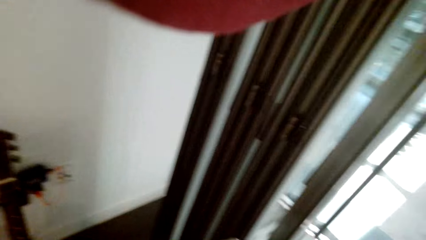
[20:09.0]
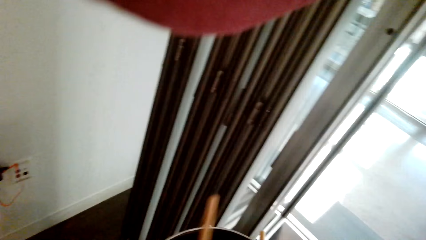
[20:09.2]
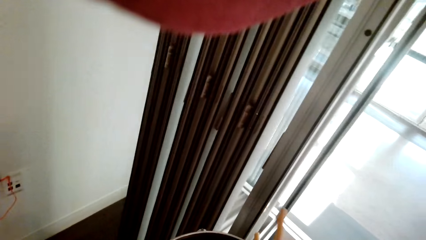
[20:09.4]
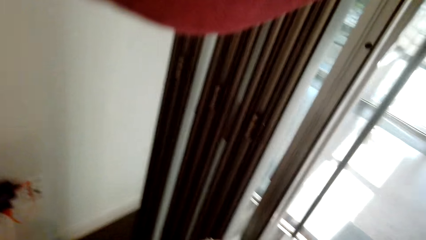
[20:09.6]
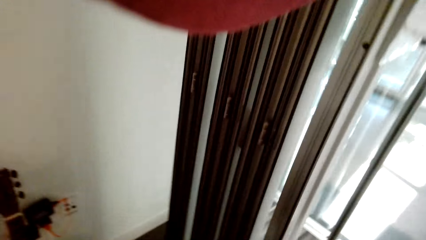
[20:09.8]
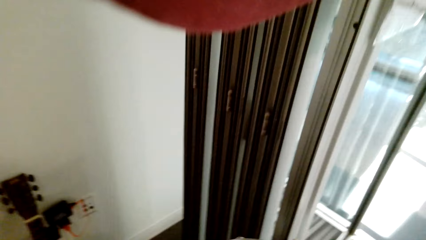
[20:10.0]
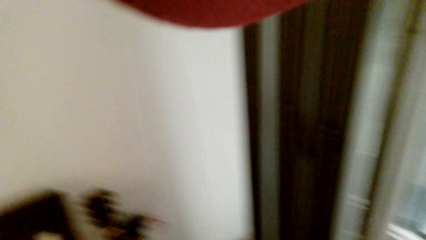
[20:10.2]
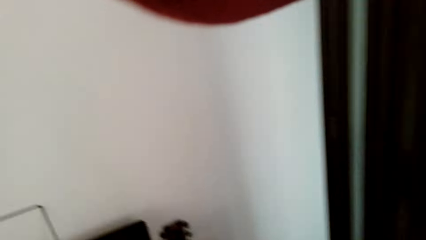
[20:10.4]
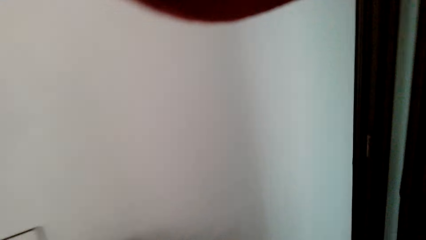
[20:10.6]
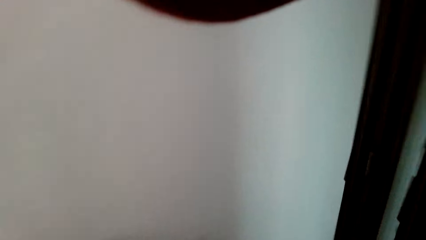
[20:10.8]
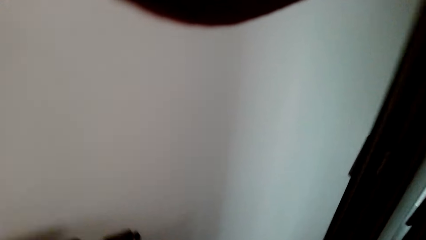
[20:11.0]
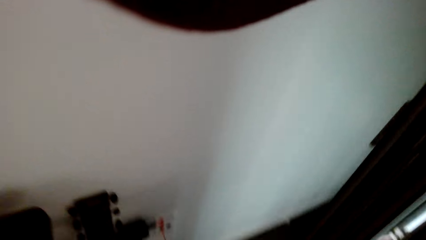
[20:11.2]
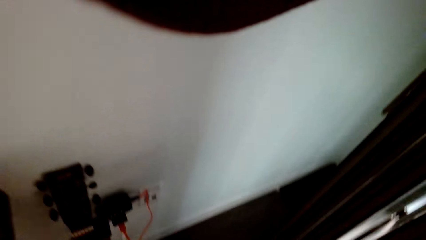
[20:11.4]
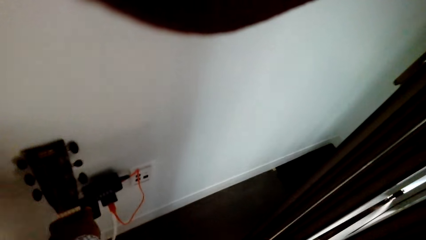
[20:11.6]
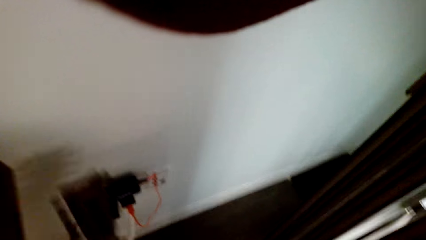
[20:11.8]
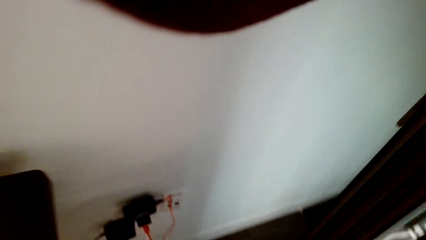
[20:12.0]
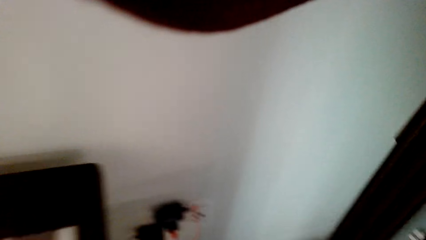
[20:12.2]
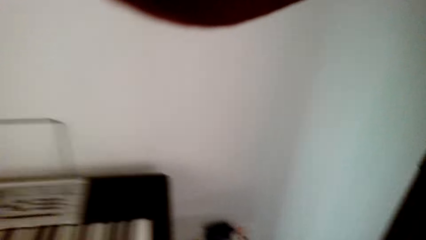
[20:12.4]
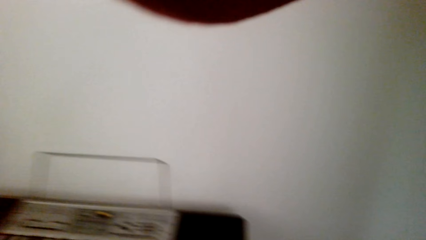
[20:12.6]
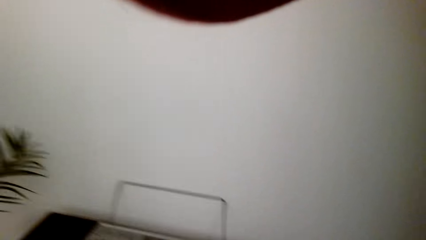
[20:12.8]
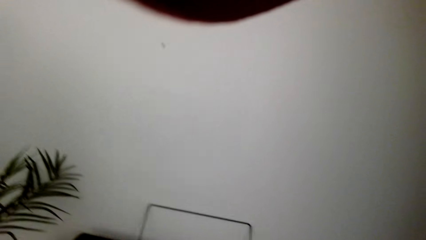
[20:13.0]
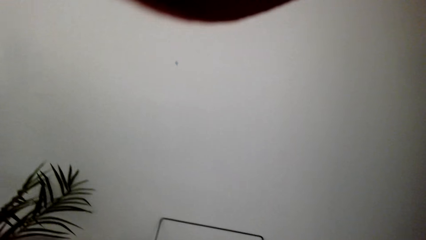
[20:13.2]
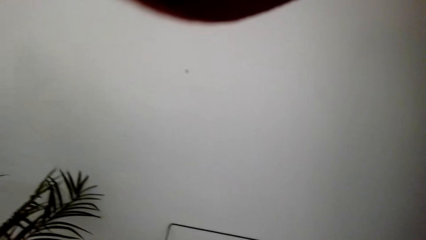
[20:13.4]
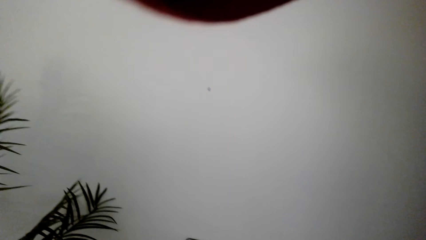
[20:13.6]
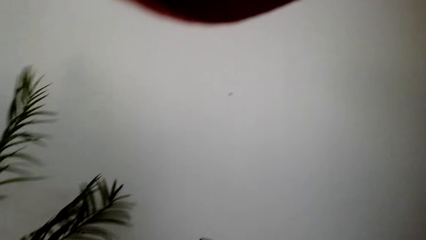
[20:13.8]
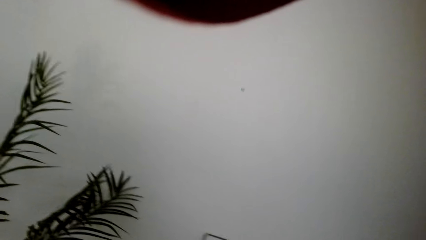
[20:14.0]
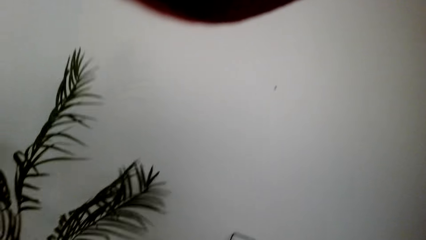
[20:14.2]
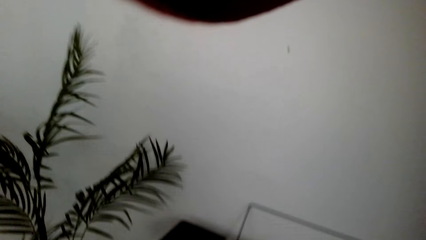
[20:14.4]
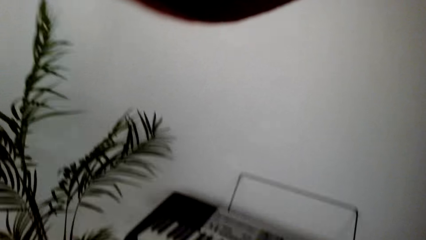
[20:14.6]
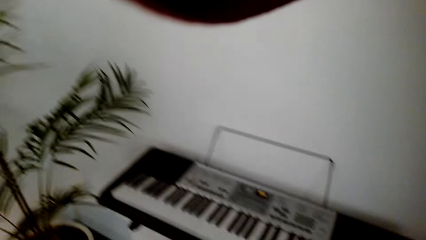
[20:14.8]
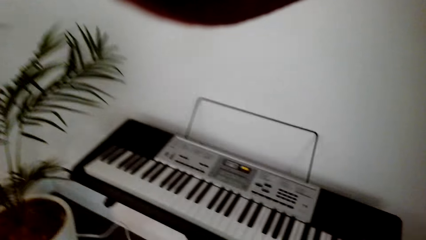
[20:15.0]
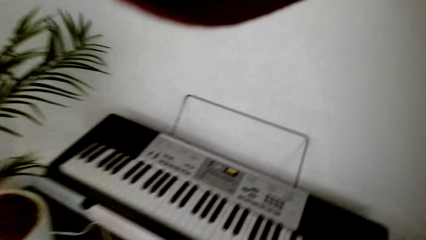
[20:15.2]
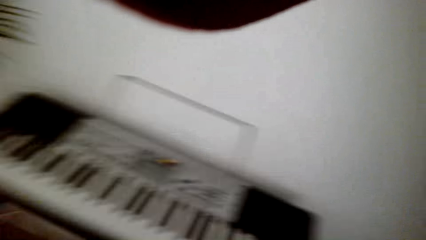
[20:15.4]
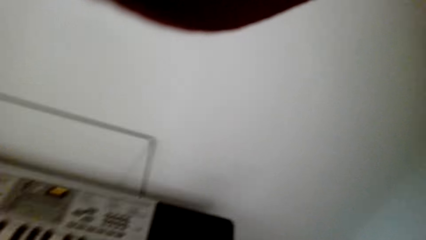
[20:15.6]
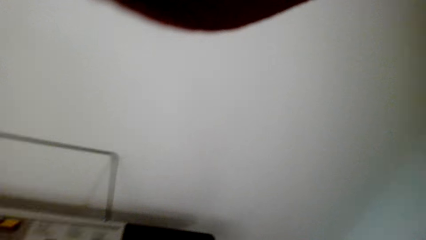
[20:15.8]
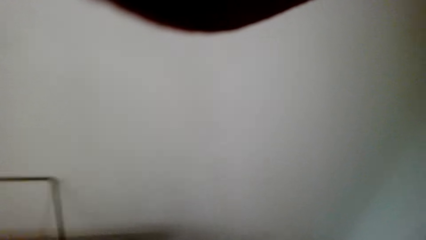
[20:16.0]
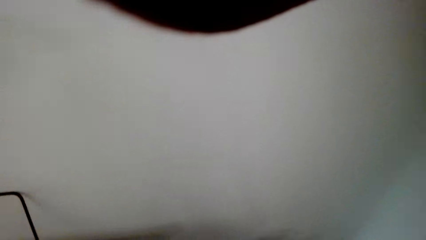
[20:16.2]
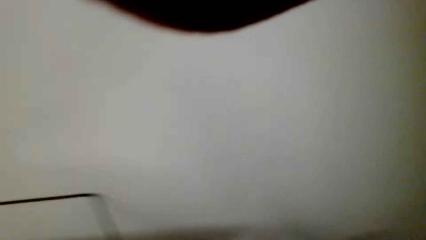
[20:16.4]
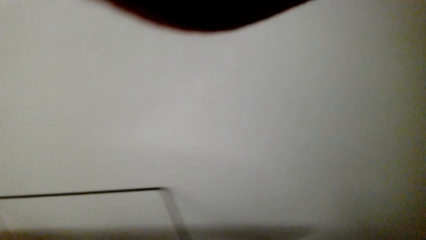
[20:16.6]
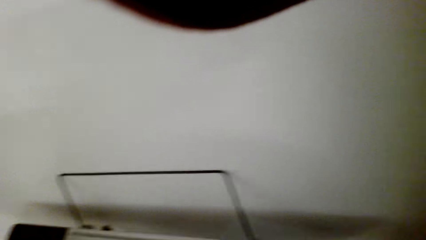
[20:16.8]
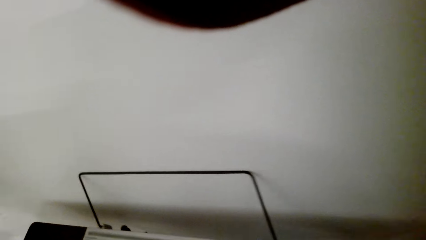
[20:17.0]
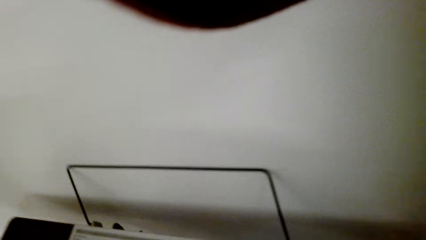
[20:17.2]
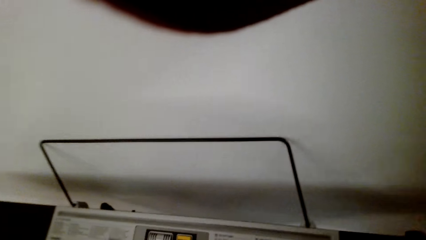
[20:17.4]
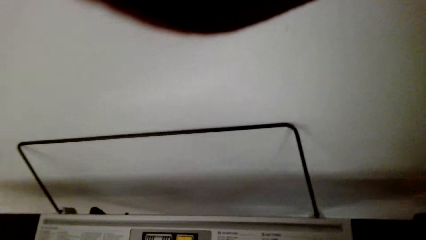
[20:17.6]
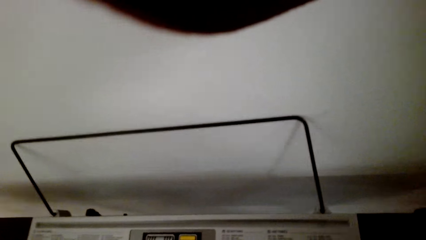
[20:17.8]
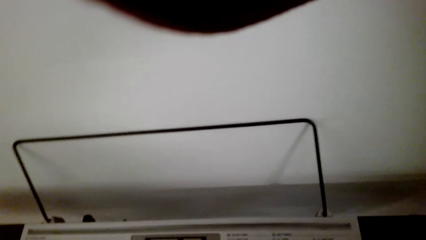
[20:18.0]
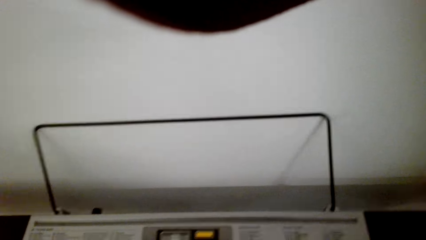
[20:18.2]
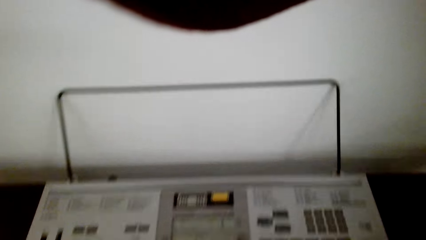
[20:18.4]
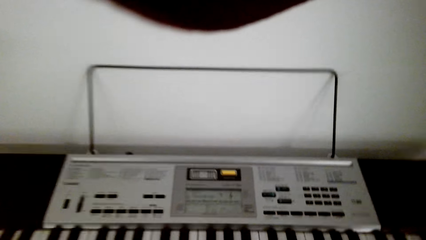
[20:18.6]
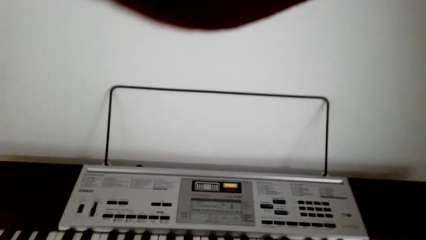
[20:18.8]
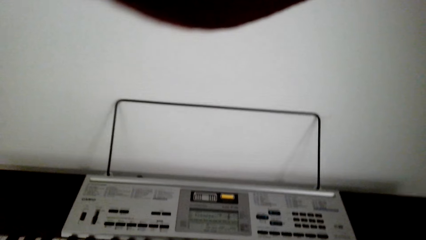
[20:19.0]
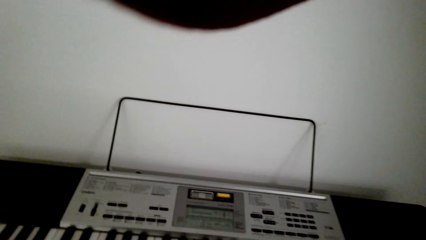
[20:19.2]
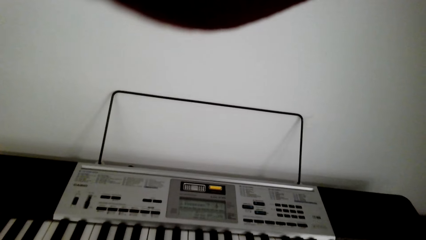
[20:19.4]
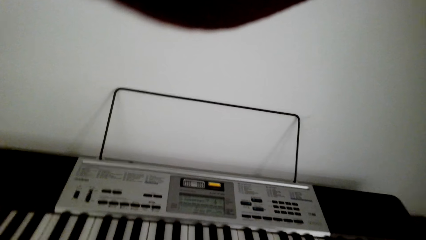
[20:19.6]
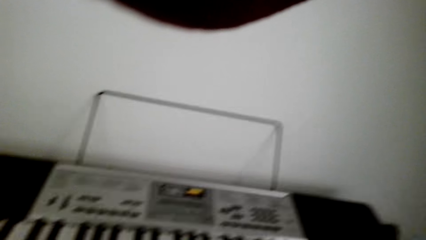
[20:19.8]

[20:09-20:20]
The camera wearer picks up the guitar. They look around the house.

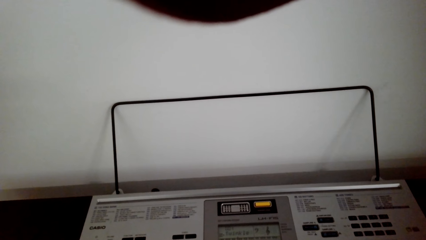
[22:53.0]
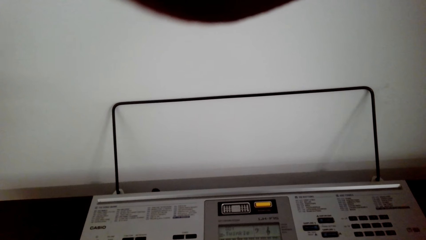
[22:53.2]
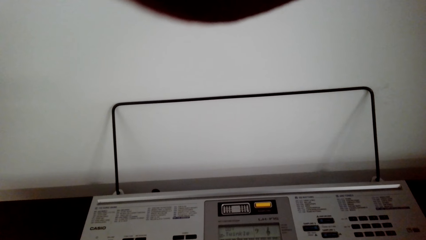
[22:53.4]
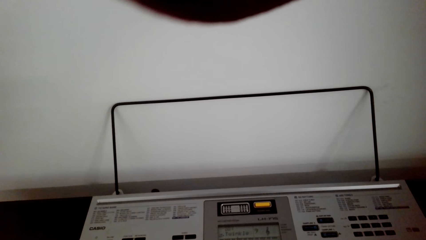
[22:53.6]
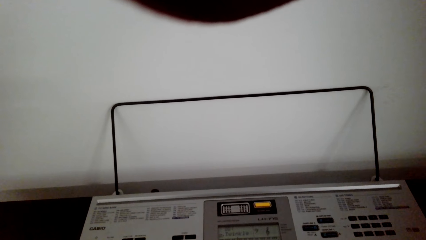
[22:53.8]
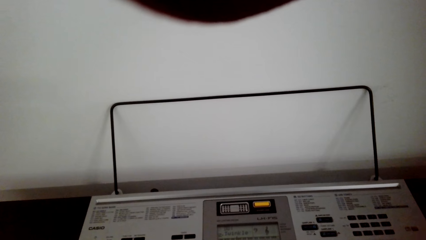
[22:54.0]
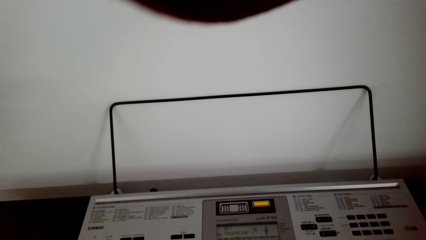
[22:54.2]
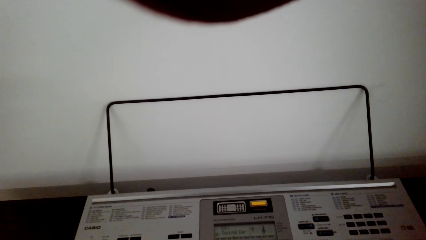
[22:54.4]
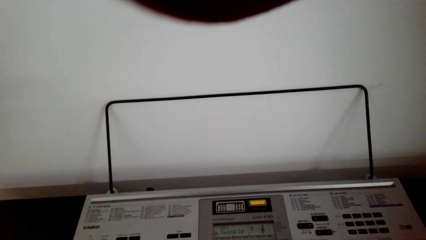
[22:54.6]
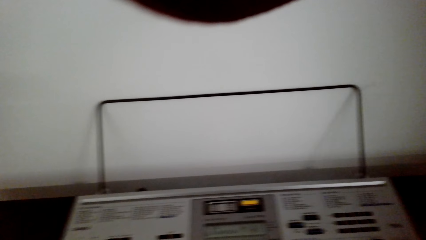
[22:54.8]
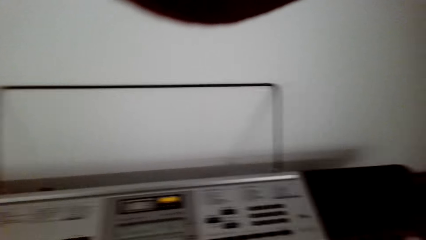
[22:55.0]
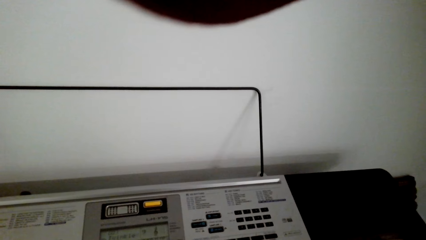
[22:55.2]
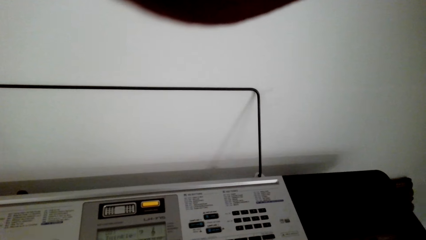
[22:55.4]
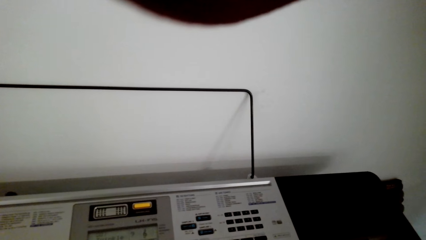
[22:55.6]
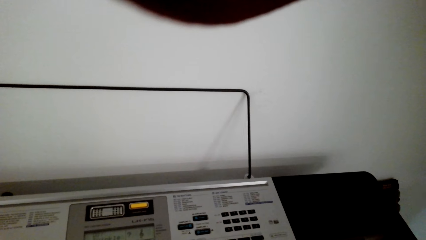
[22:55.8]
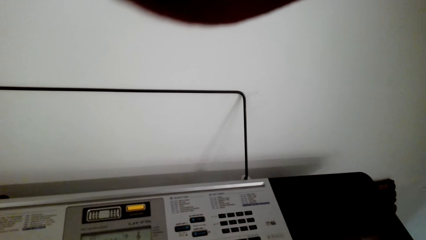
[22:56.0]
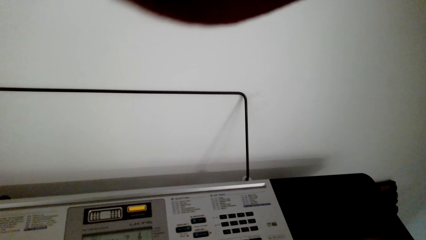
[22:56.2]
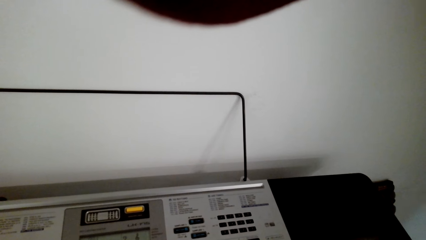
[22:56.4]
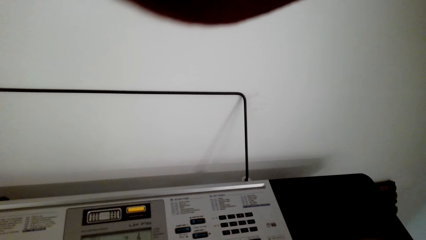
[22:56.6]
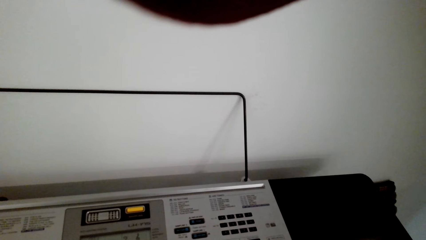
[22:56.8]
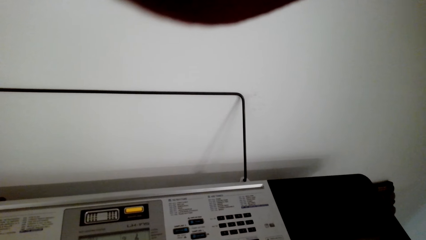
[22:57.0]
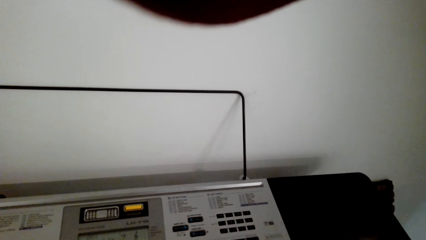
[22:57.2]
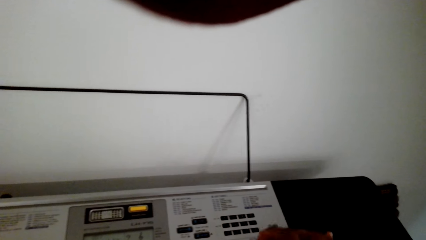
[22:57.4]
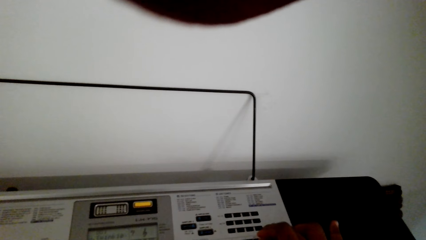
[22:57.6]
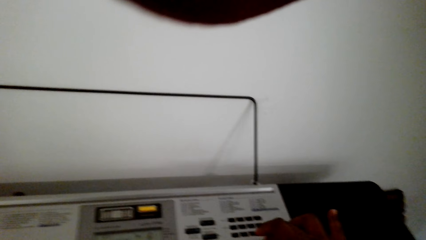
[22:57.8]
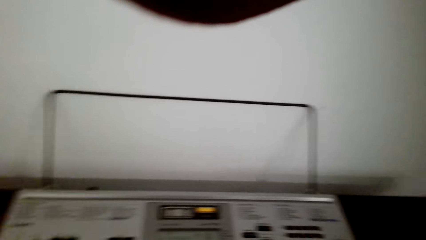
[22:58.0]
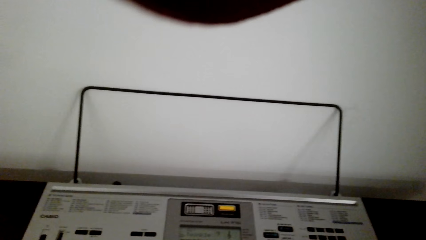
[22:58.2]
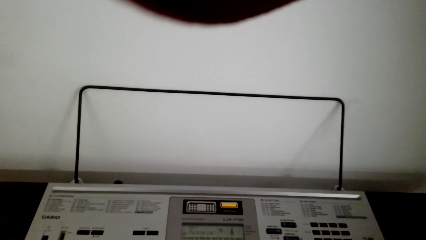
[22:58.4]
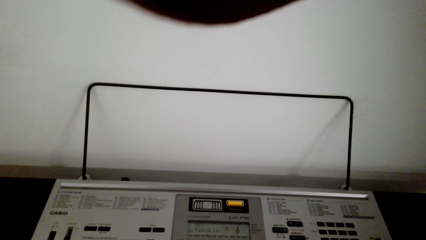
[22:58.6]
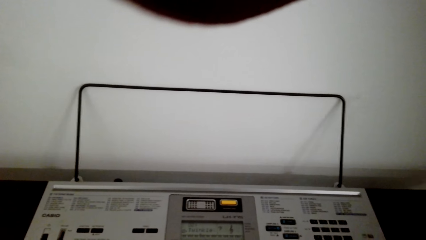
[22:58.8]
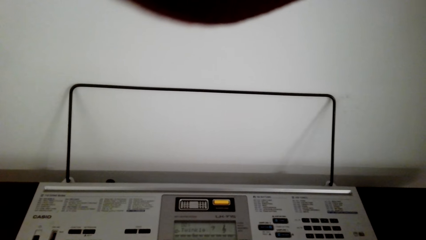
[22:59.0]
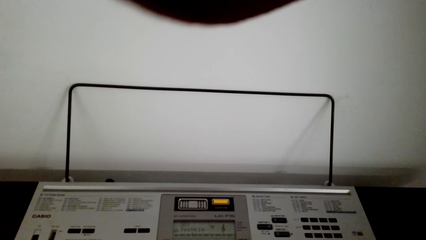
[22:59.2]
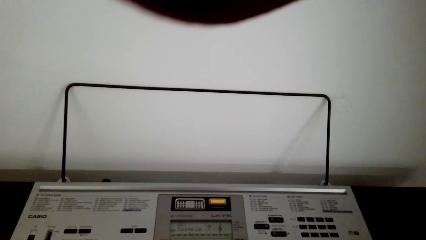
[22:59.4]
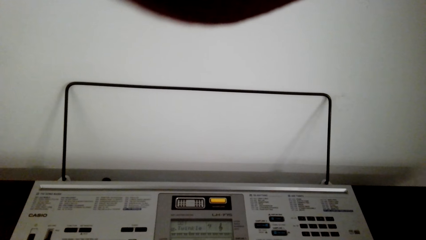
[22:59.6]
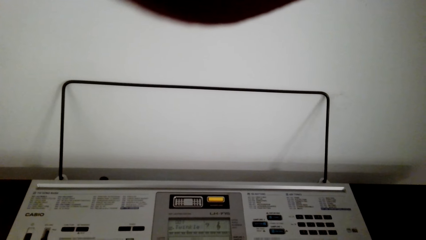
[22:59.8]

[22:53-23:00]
The camera wearer plays a piano.
